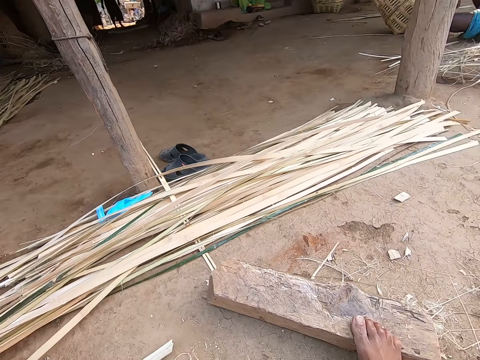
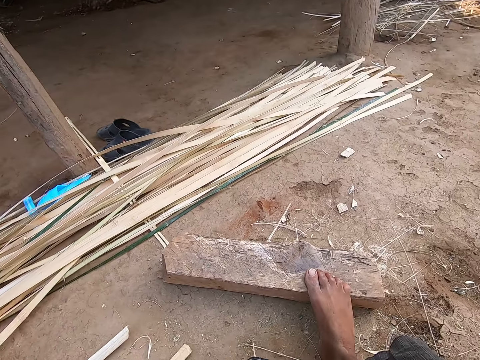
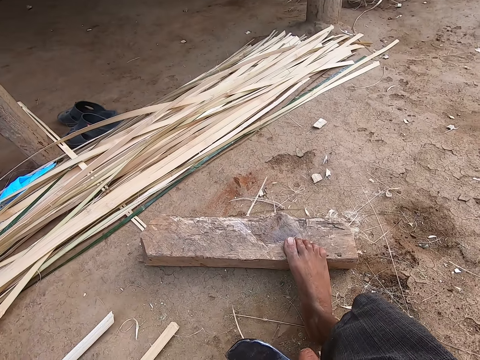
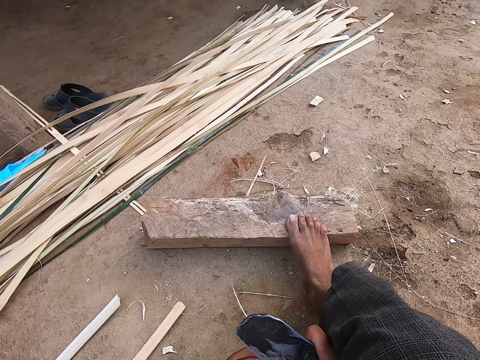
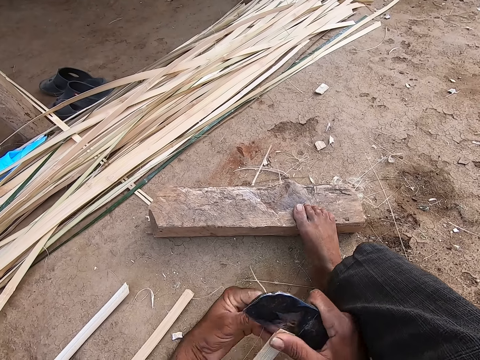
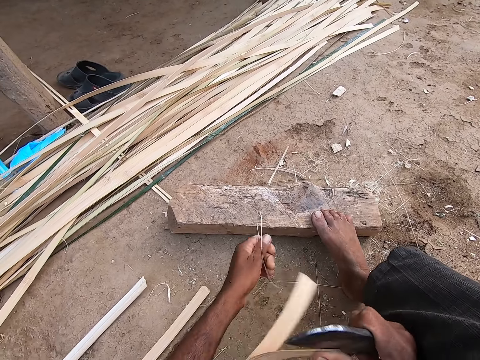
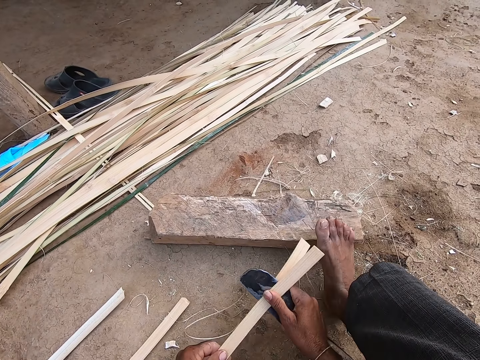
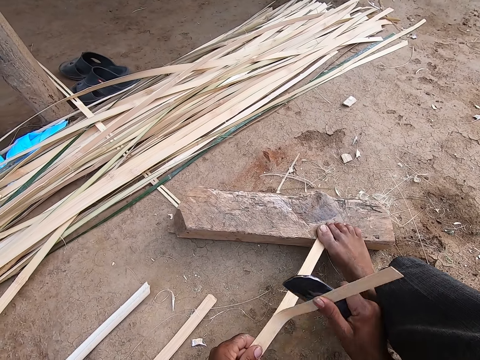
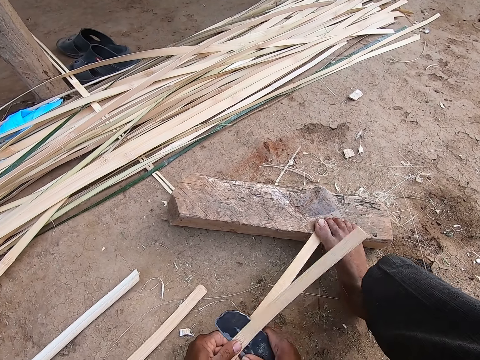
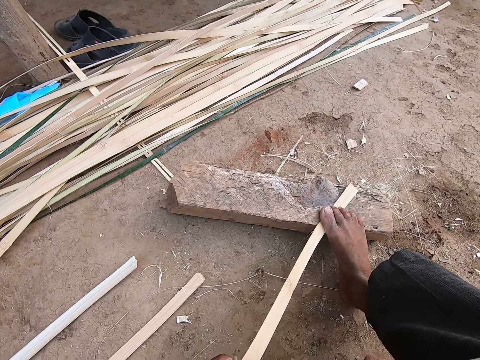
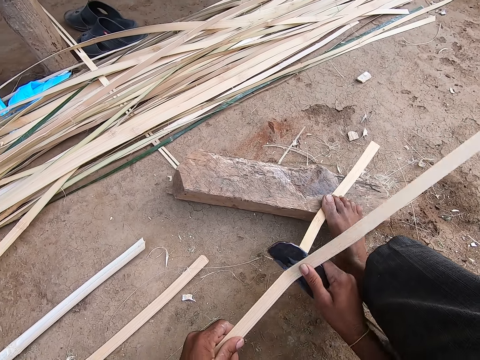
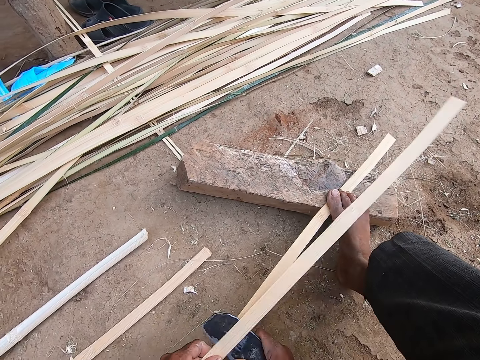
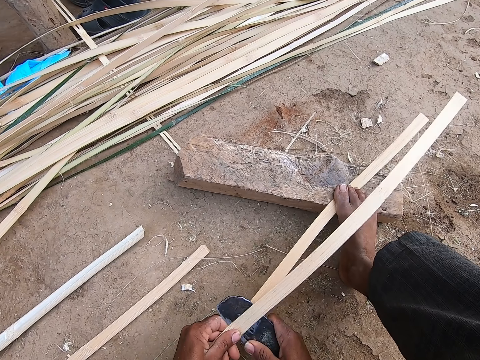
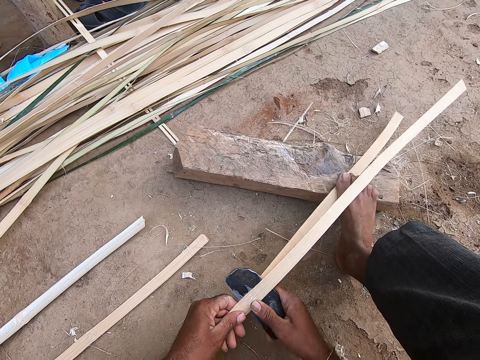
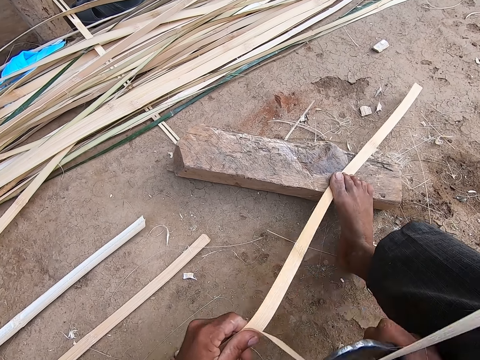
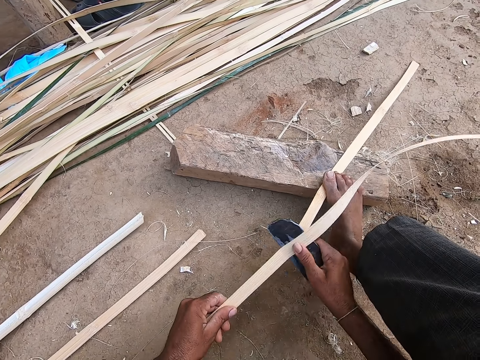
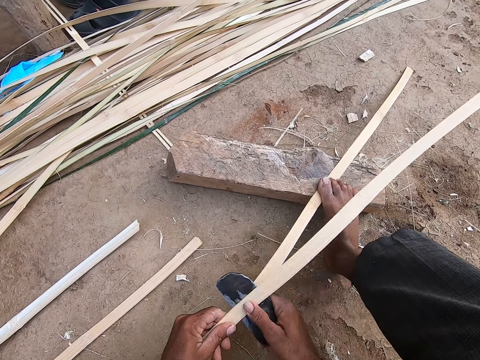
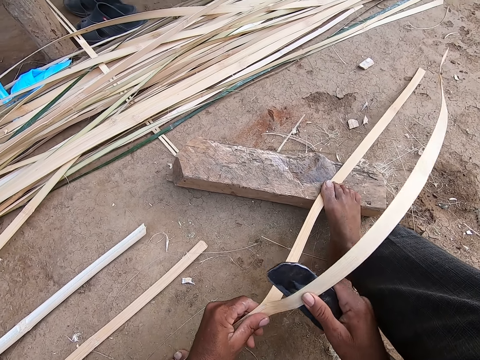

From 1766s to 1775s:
The camera wearer peels the bamboo strip with a hook knife in his right hand. He splits the bamboo strip with the hook knife in his right hand. He places the bamboo strip on the wood with his left hand. He holds the bamboo strip on the wood with his right leg.

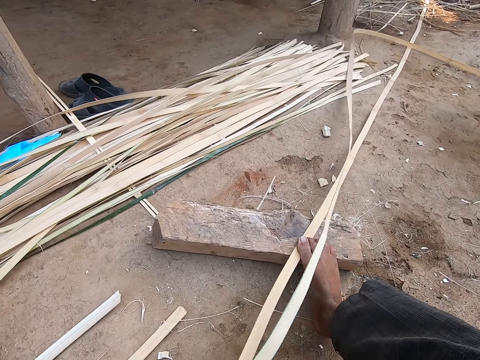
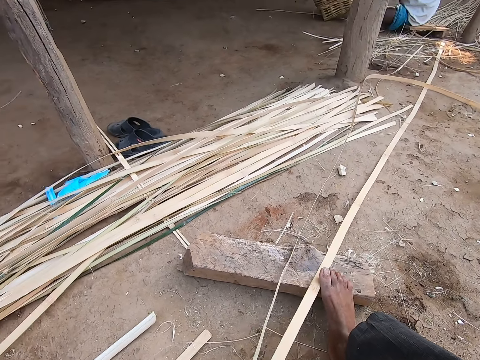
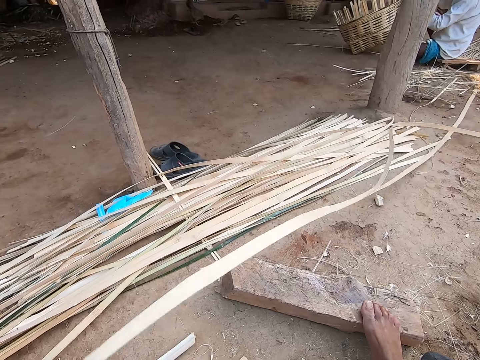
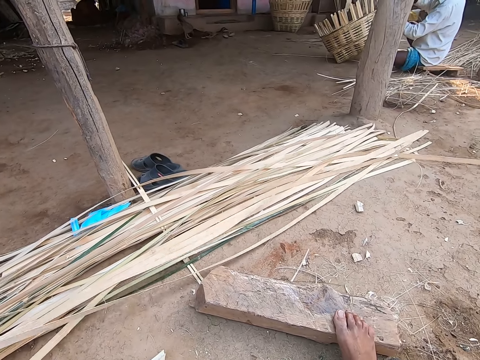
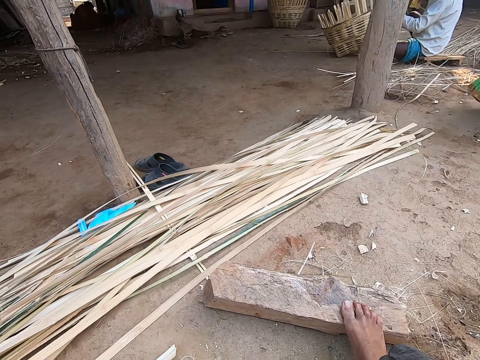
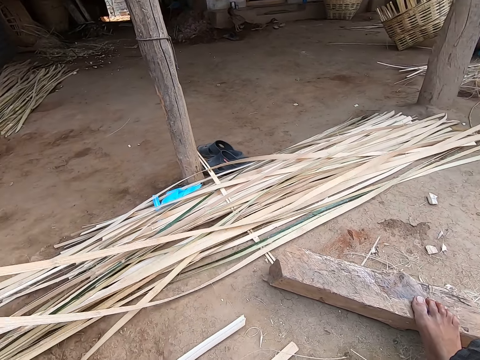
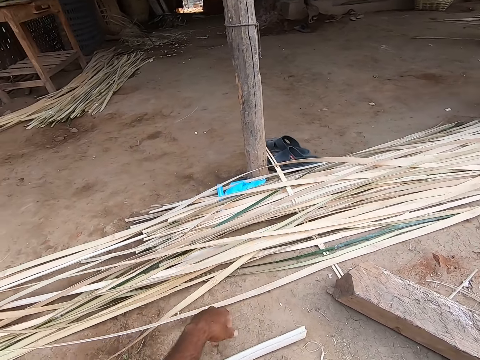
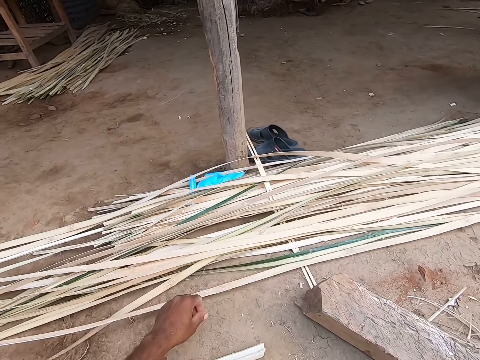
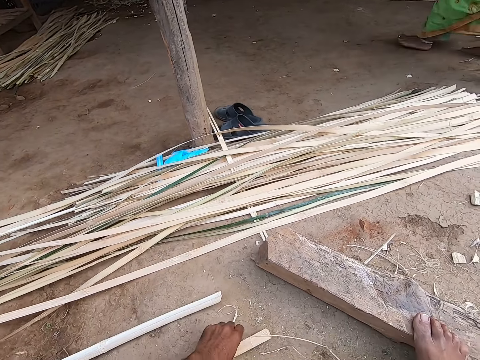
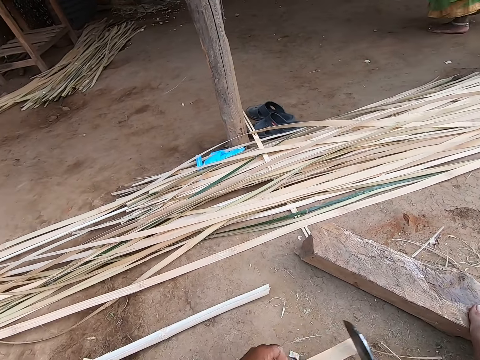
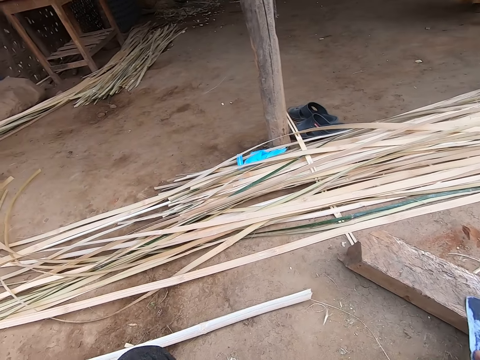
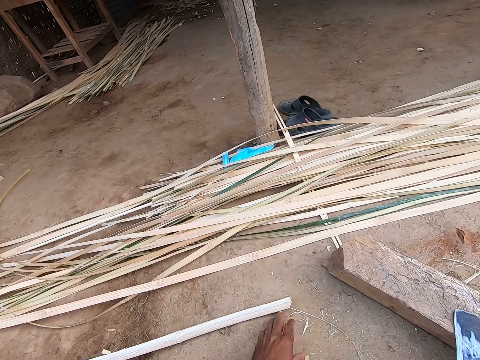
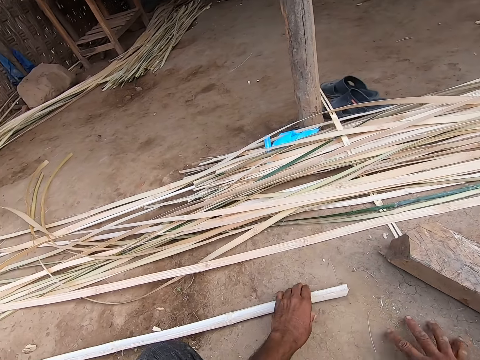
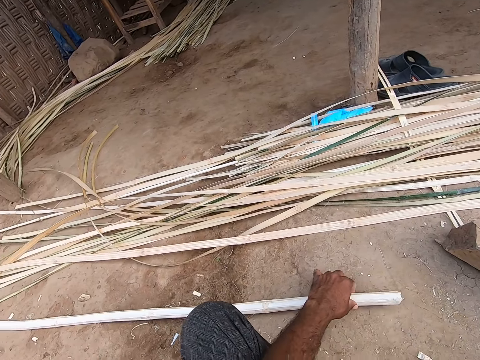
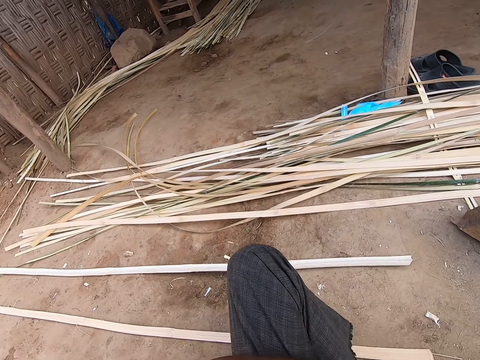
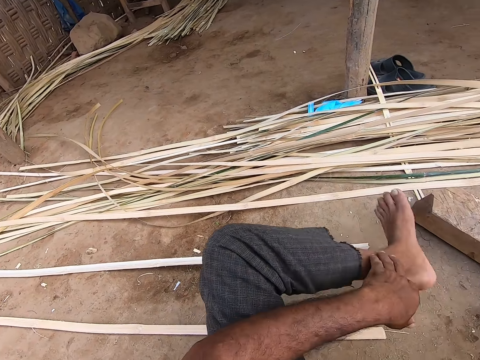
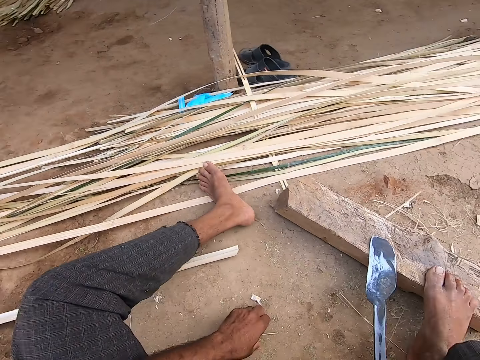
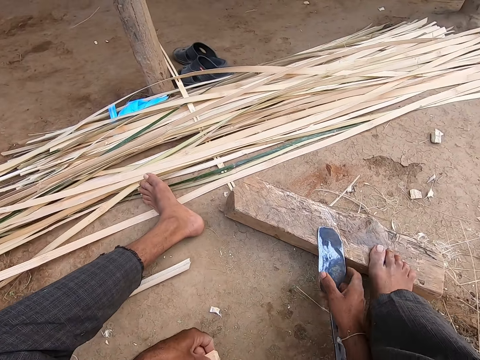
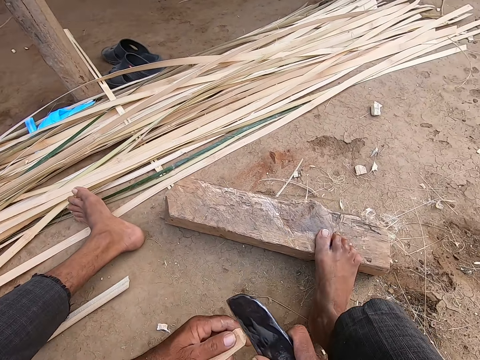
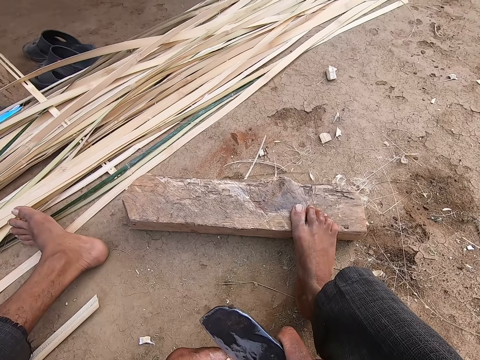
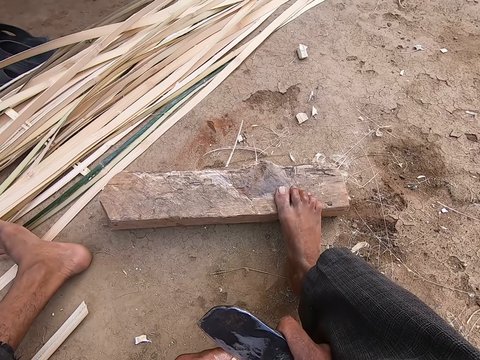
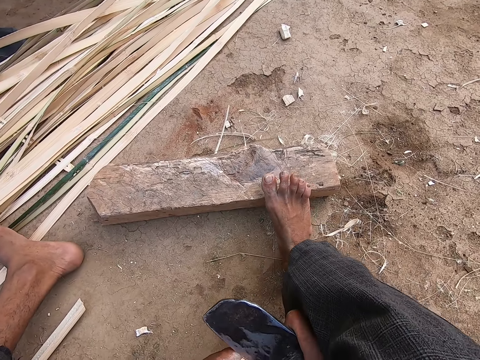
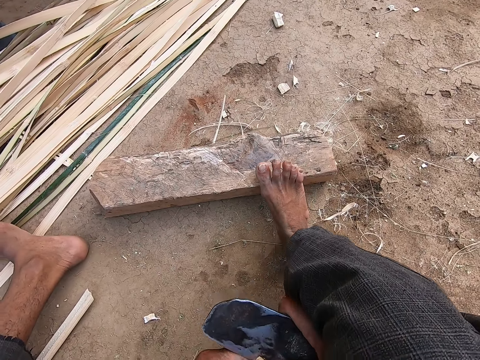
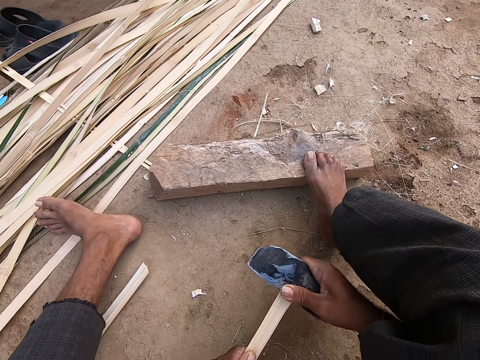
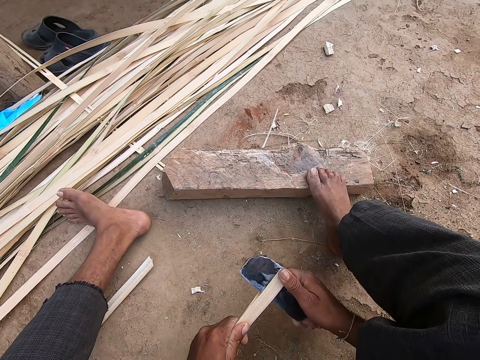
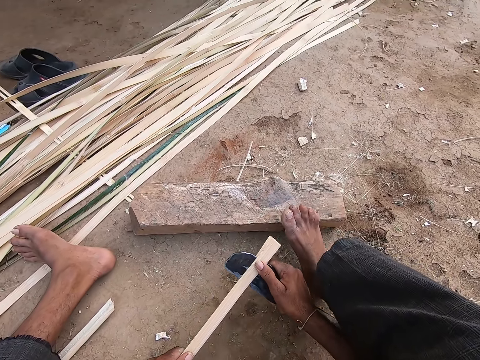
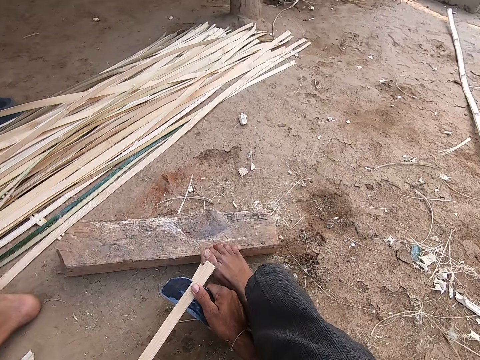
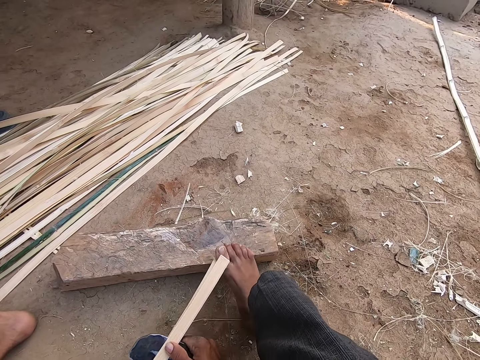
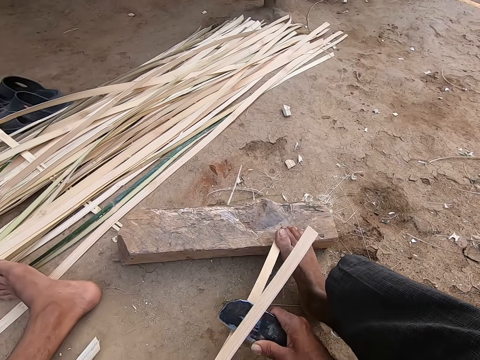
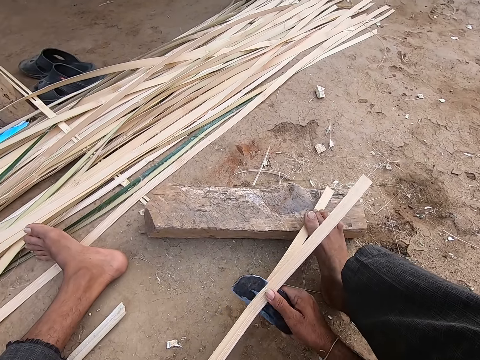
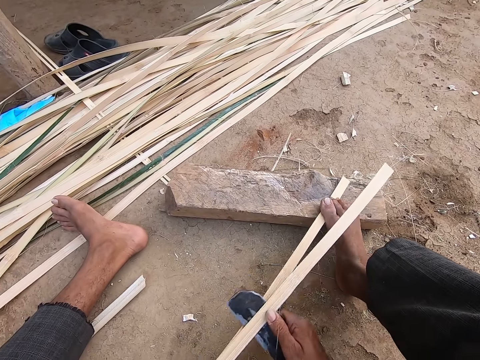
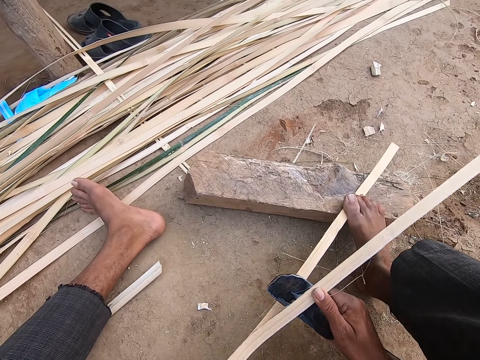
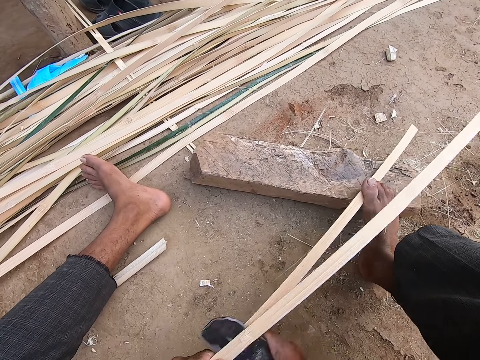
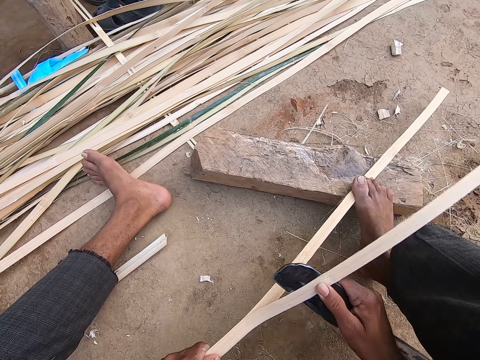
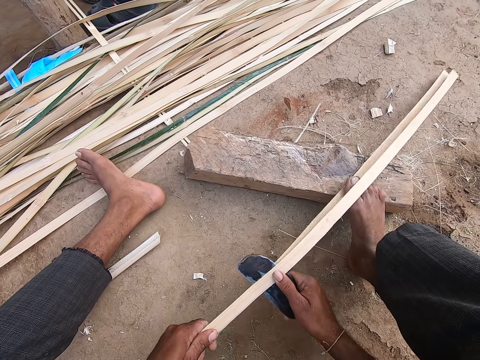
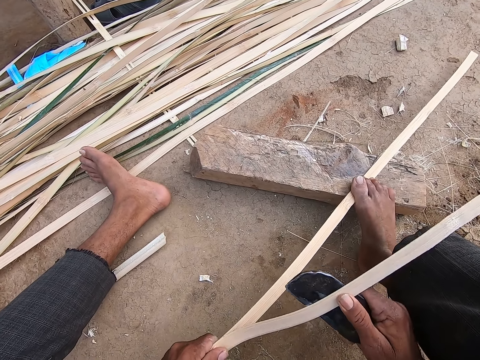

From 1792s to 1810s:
The camera wearer drops the bamboo strips on the ground with his left hand. He moves a bamboo strip from the ground with his left hand. He touches the bamboo strip with the hook knife in his right hand. He drops the hook knife on the piece of wood with his right hand. He clears the ground with both hands. He moves a bamboo strip from the ground with his left hand. He picks up the bamboo strip from the ground with his left hand. He picks up the hook knife from the piece of wood with his right hand. He peels the bamboo strip in his left hand with the hook knife in his right hand. He splits the bamboo strip with the hook knife in his right hand.
